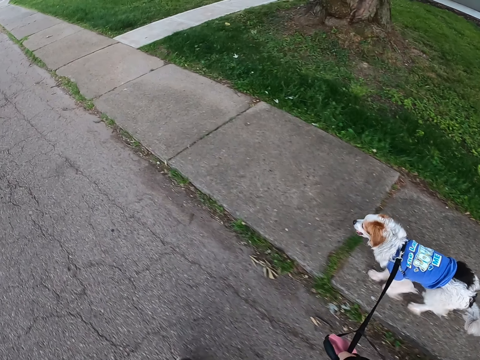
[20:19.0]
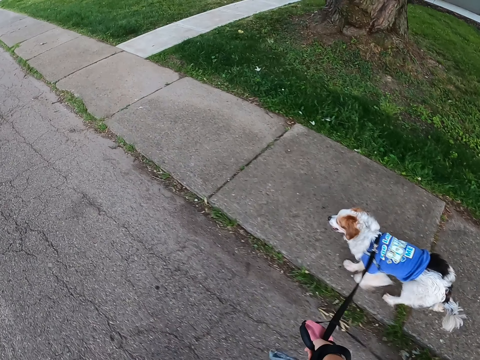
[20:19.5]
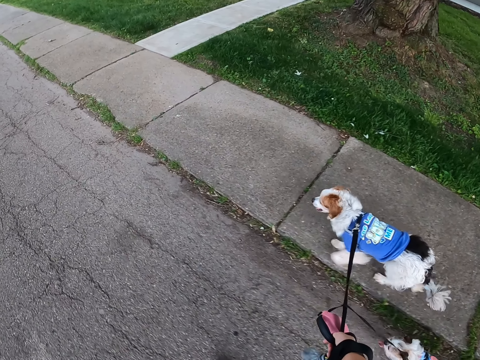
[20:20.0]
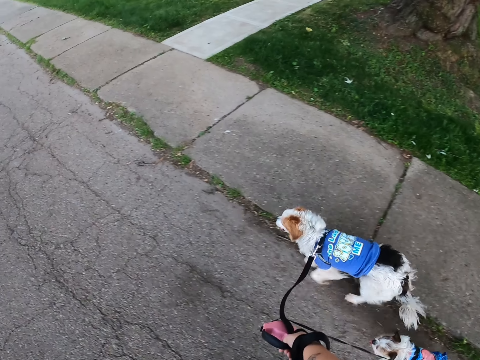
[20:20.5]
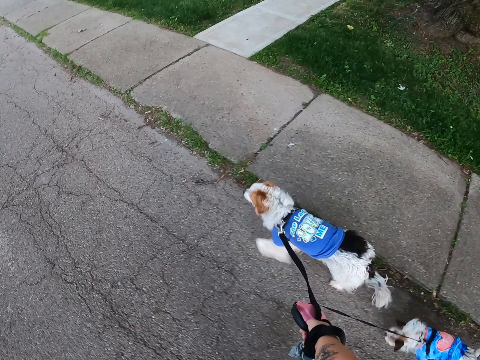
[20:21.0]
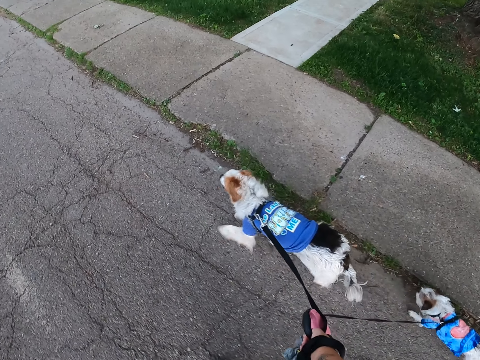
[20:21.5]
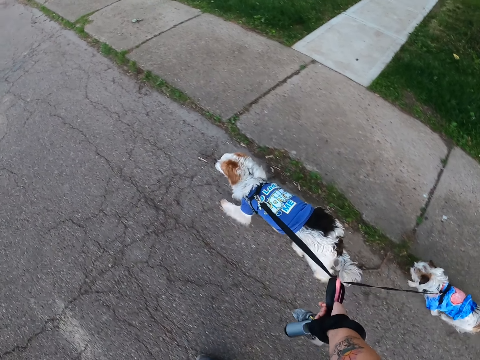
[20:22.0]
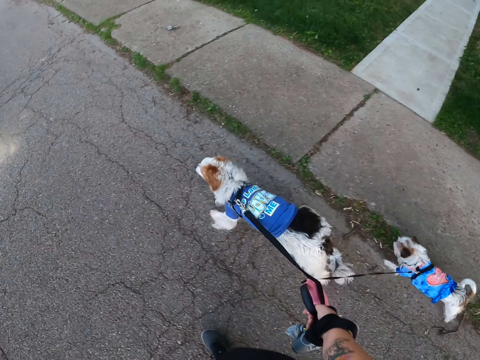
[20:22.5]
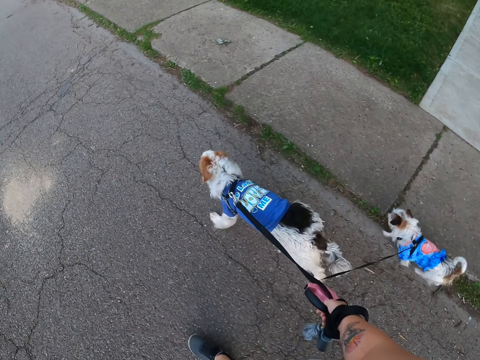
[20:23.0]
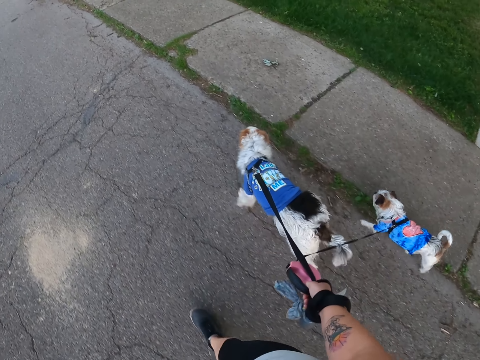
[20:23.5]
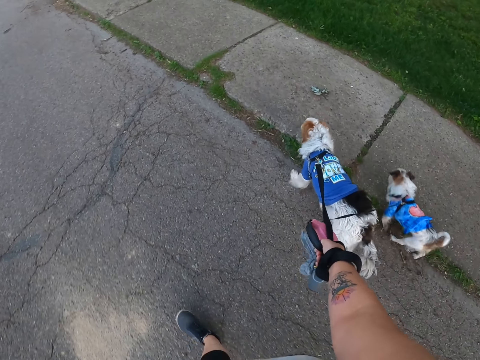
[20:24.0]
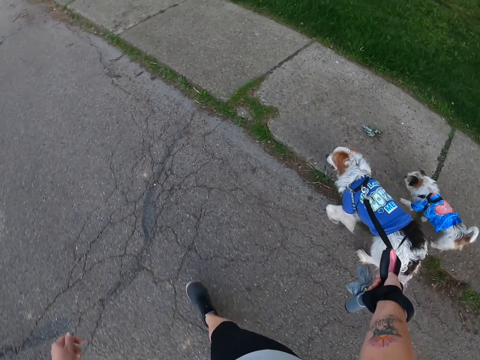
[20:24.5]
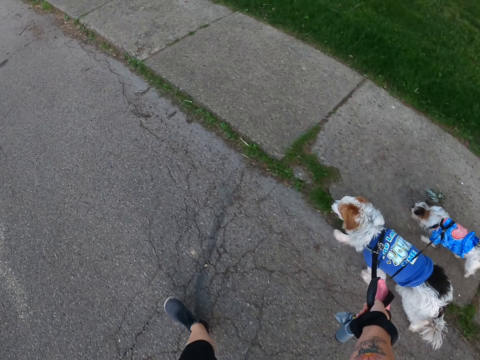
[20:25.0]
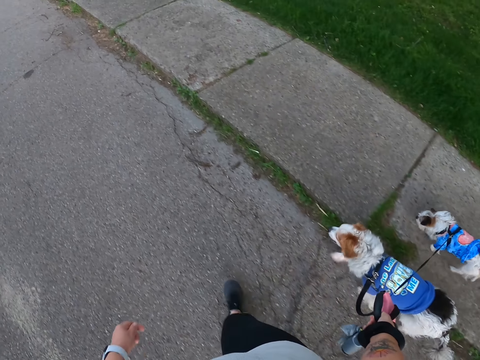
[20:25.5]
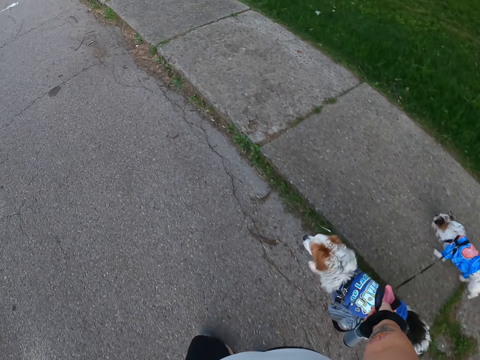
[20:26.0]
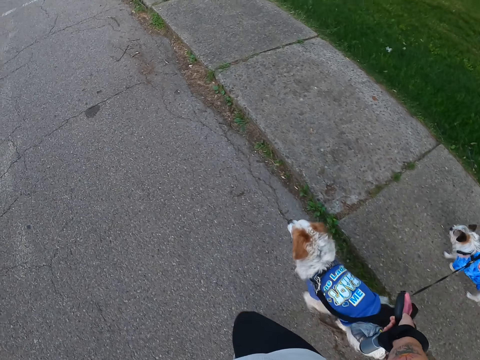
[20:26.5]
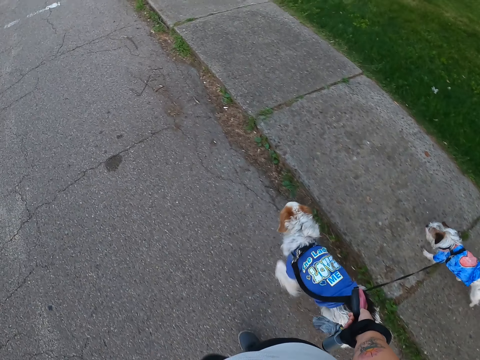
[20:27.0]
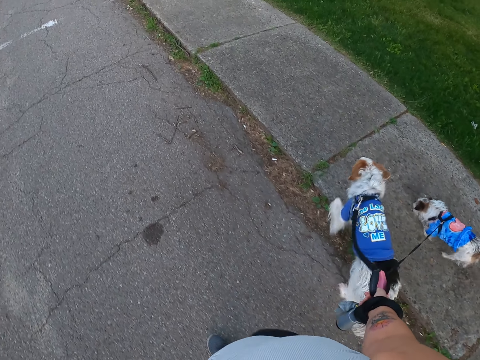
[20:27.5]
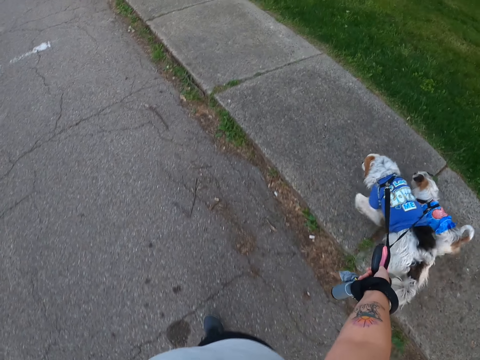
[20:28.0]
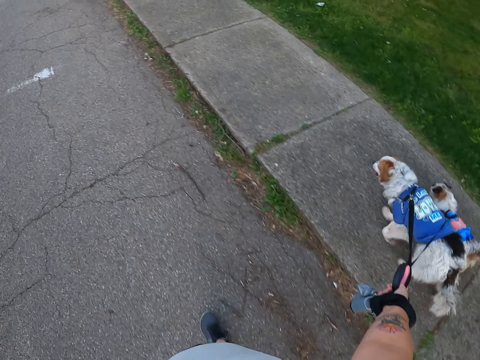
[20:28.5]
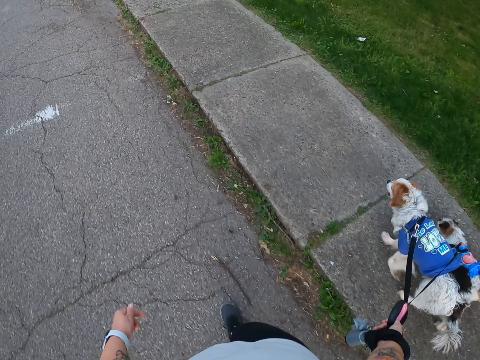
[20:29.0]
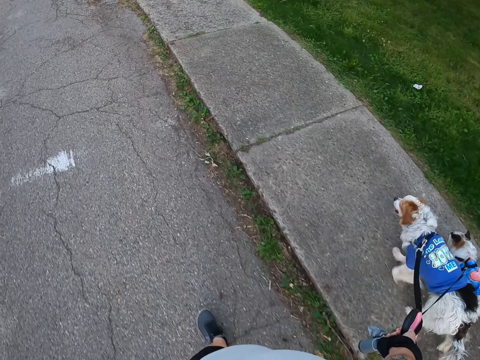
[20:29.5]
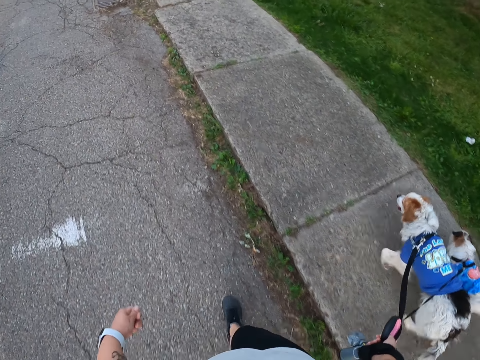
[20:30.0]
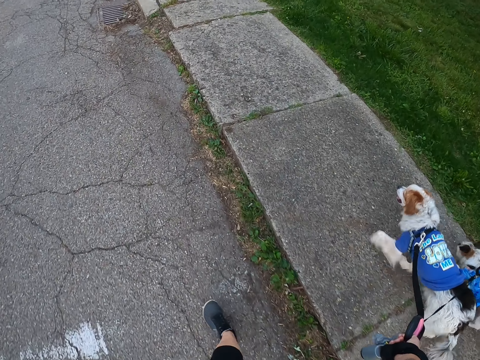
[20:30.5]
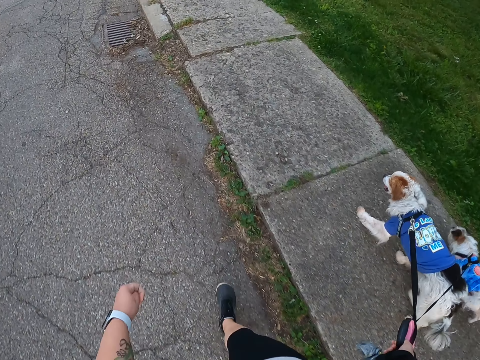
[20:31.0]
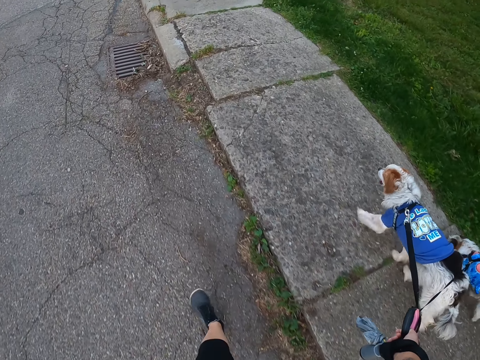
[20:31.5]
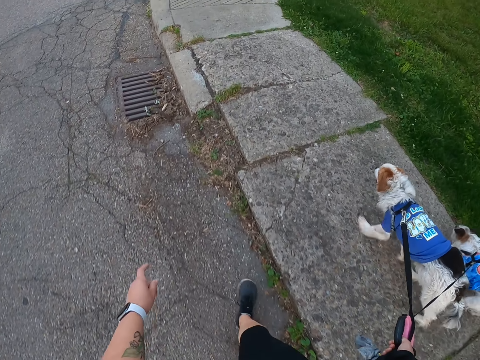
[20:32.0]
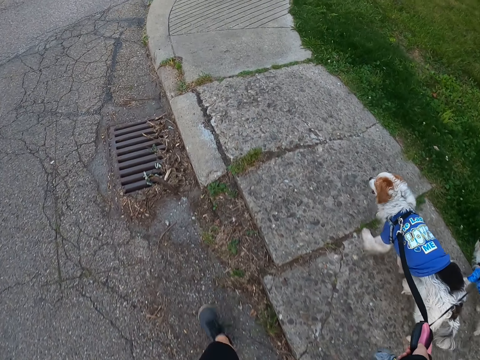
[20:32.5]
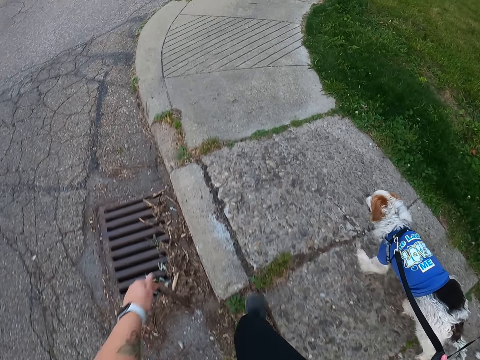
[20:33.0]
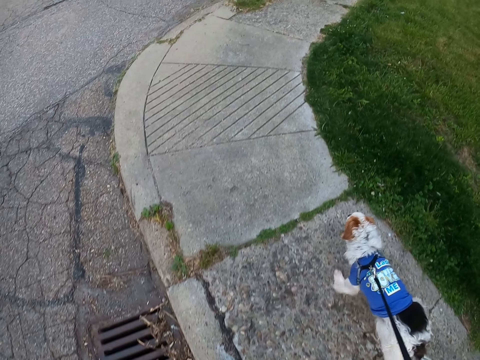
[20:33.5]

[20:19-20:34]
The camera wearer walks the dogs on the road. They walk the dogs on the path.

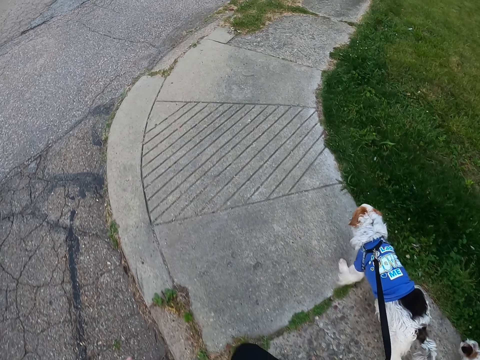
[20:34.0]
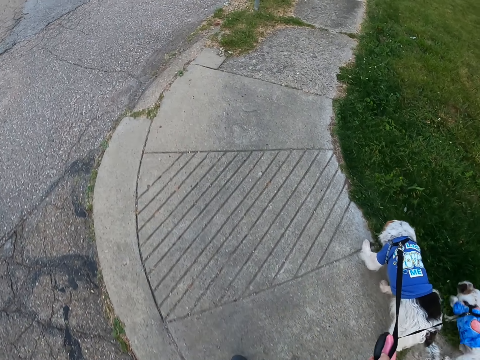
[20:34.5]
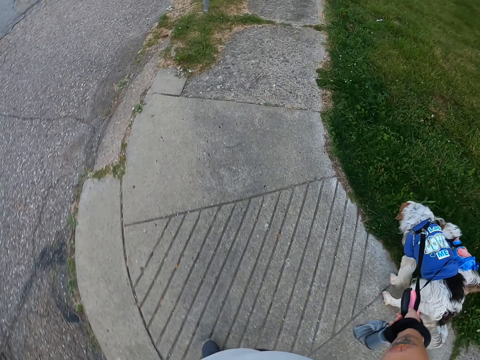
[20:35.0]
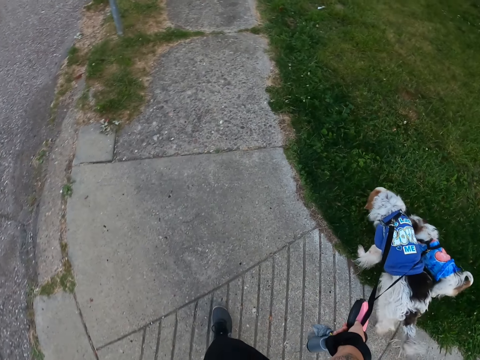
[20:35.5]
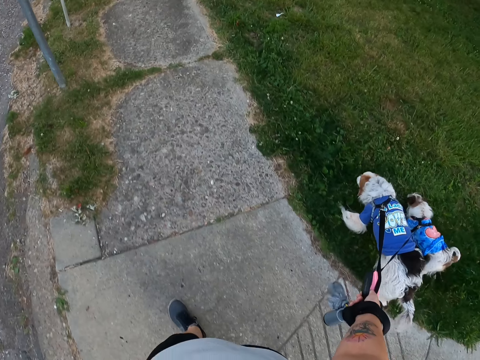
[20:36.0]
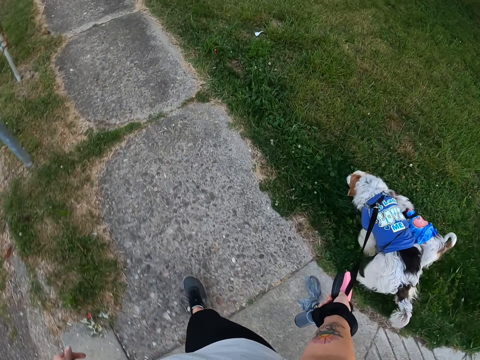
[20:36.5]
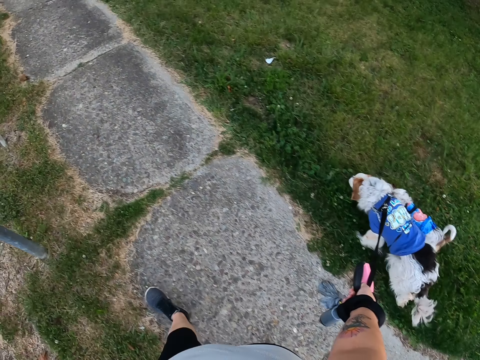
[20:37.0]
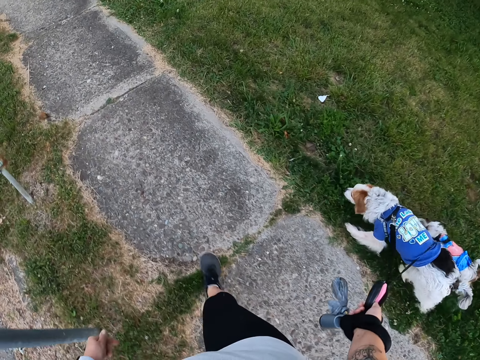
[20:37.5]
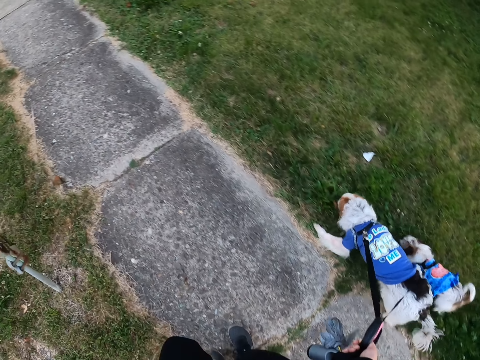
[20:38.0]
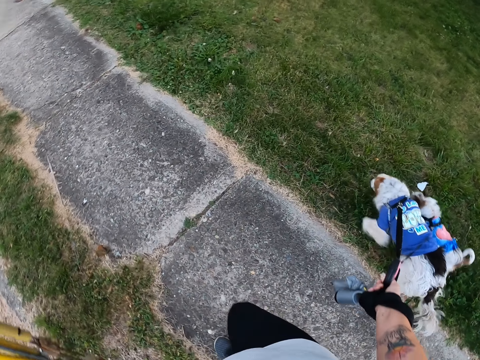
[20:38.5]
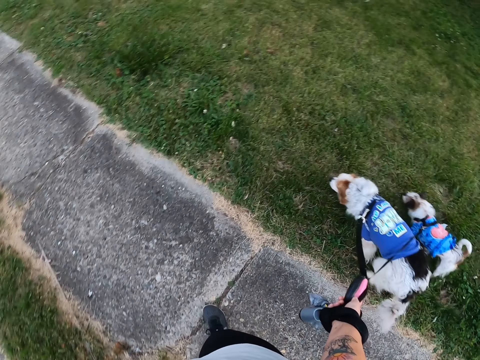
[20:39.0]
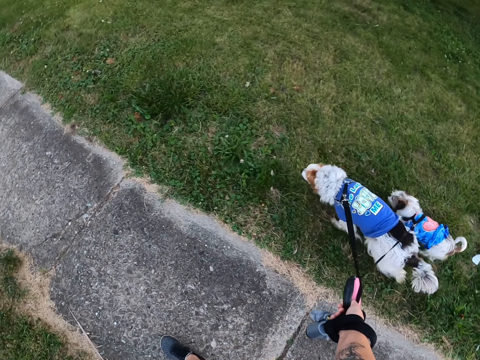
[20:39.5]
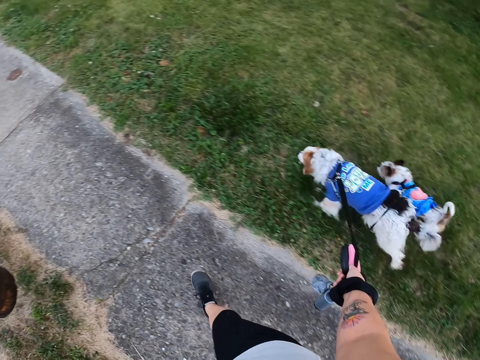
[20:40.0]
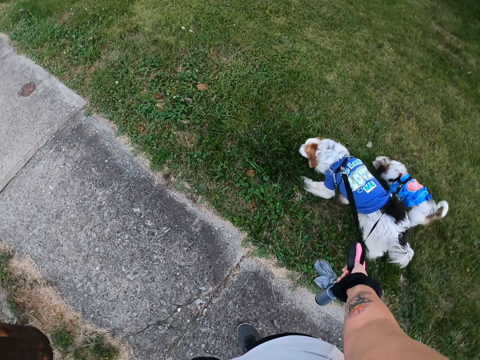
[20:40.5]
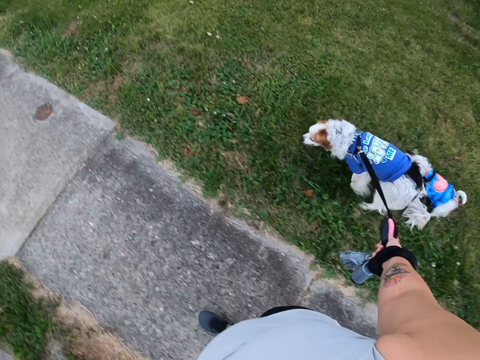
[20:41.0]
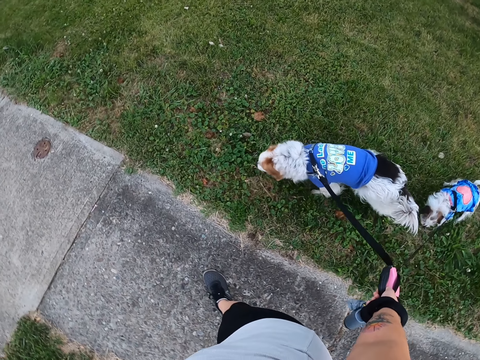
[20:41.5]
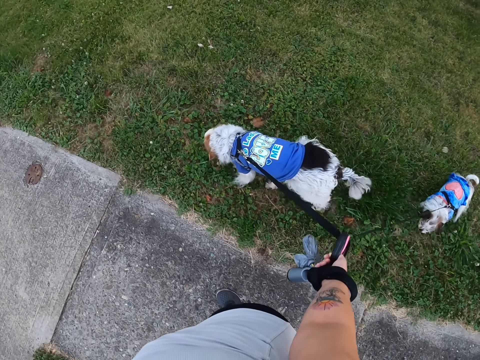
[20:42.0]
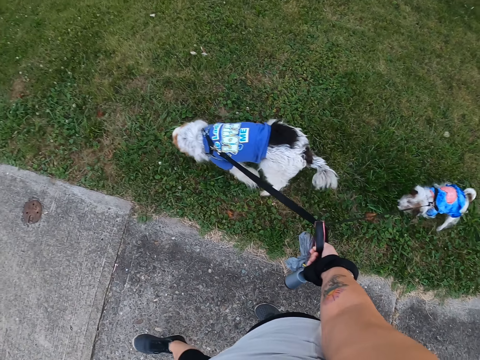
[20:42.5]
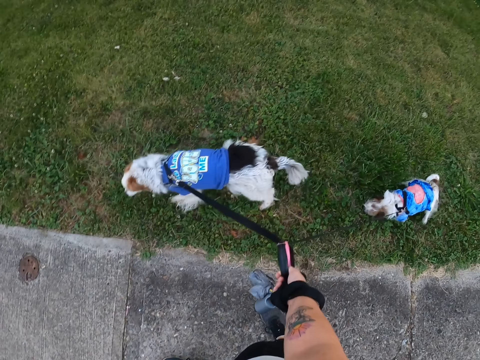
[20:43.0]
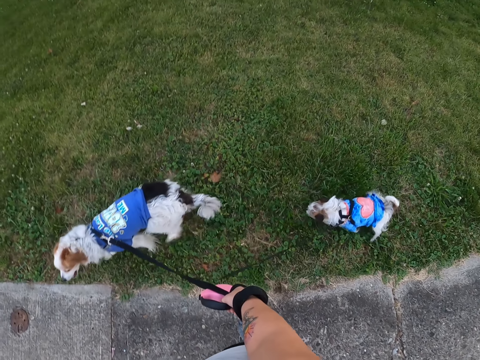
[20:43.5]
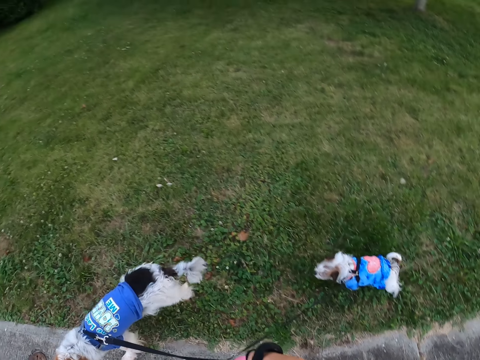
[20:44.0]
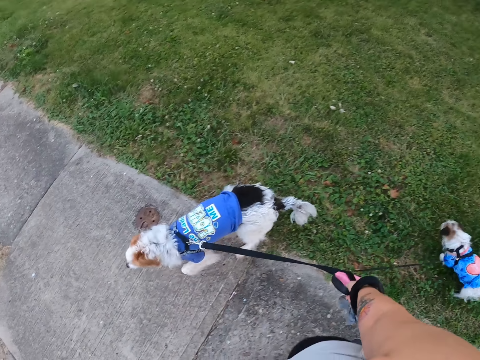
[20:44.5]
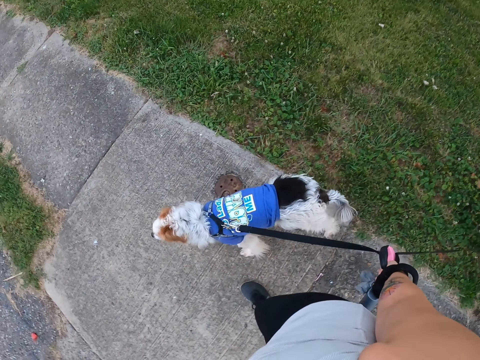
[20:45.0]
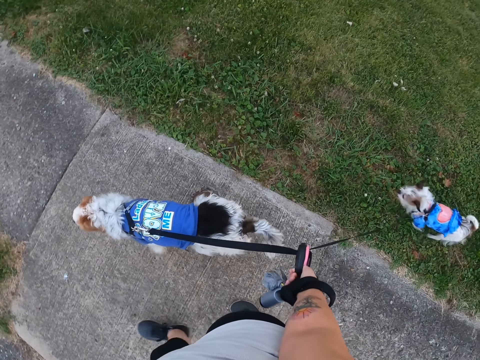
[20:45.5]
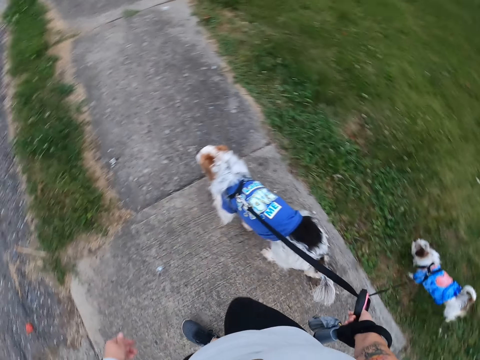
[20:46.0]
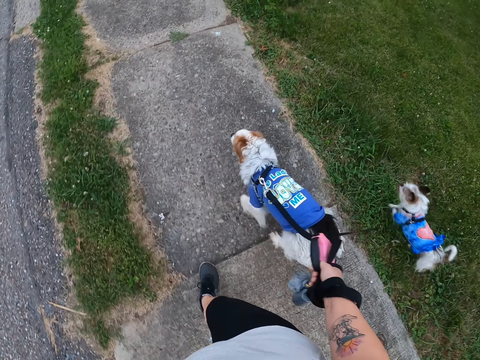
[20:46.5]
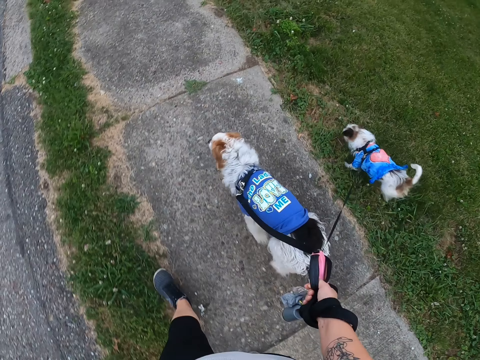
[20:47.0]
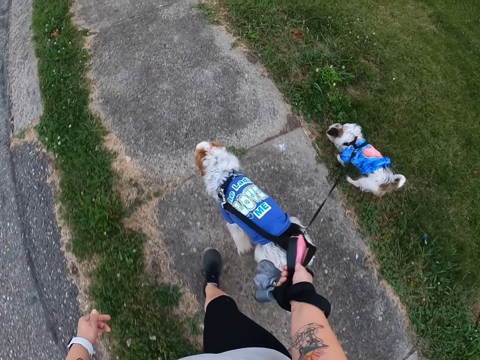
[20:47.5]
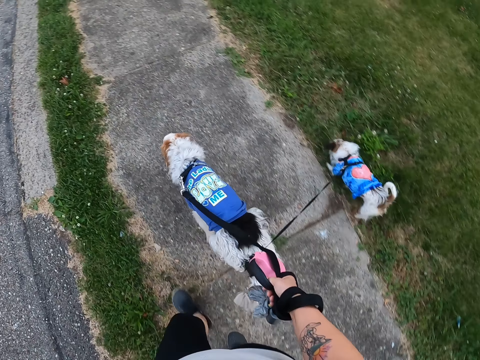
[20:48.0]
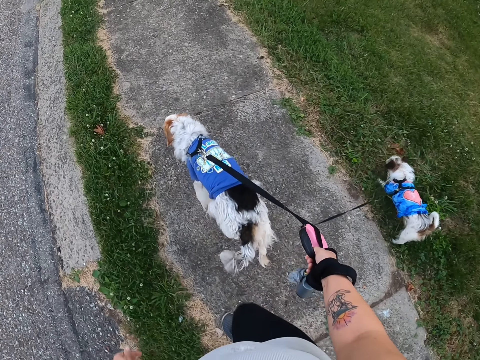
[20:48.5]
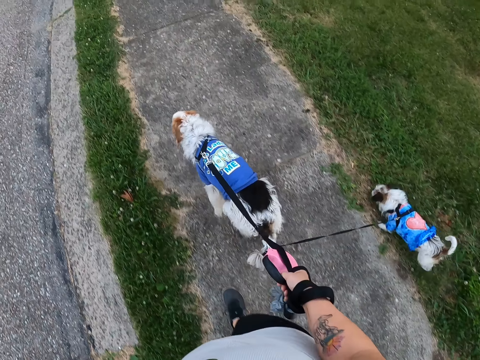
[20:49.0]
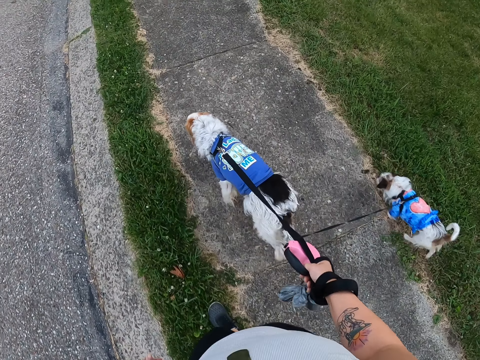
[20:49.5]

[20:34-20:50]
The camera wearer looks around. They stand on the path and walk the dogs on the path.
